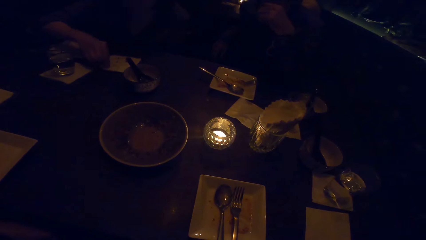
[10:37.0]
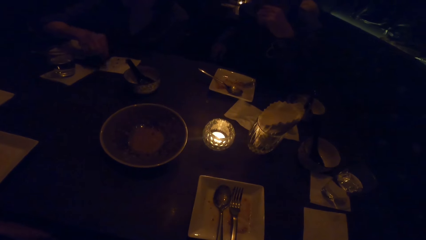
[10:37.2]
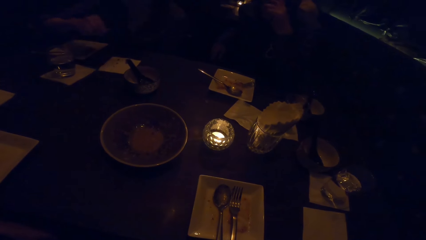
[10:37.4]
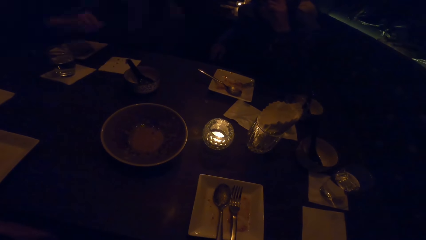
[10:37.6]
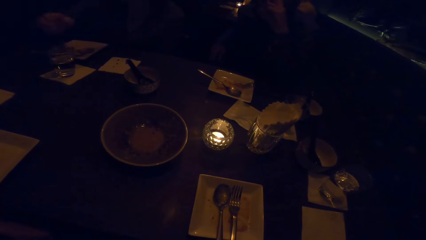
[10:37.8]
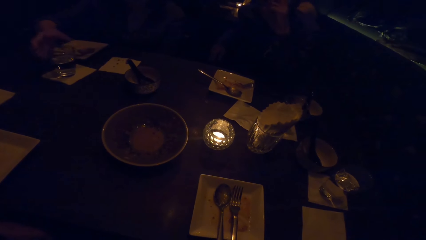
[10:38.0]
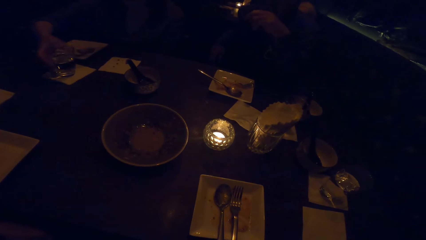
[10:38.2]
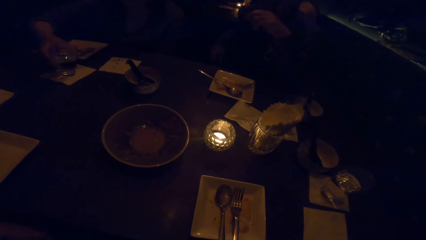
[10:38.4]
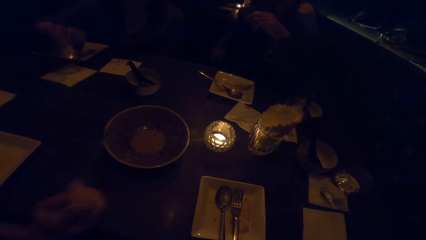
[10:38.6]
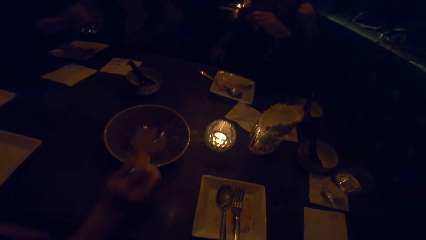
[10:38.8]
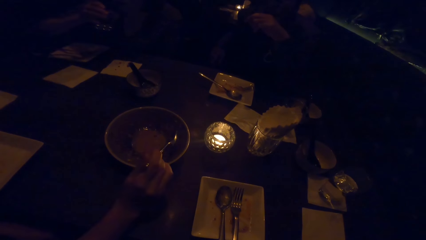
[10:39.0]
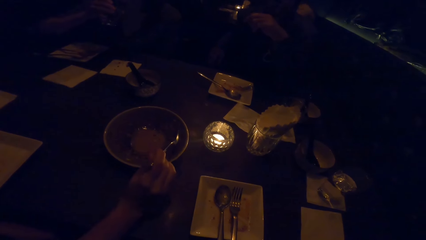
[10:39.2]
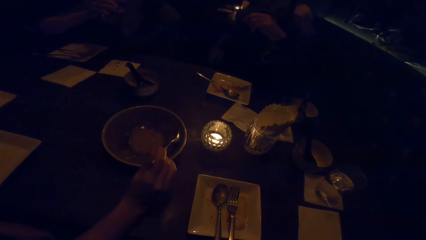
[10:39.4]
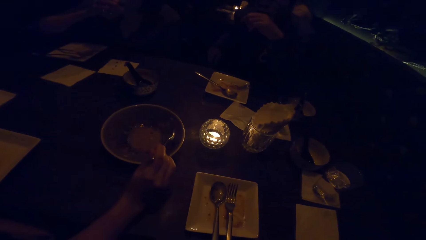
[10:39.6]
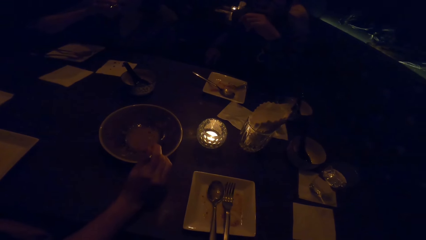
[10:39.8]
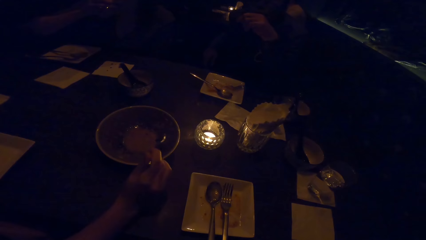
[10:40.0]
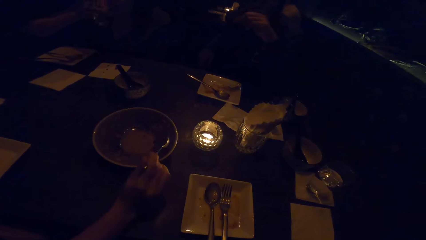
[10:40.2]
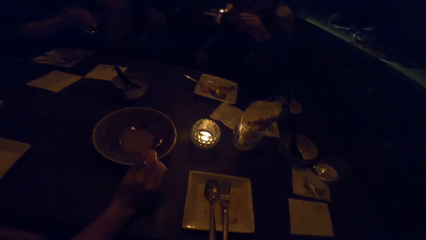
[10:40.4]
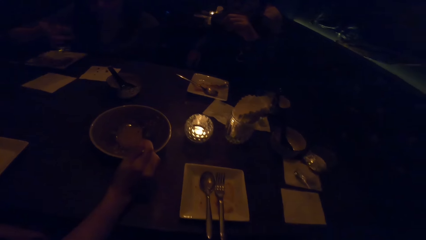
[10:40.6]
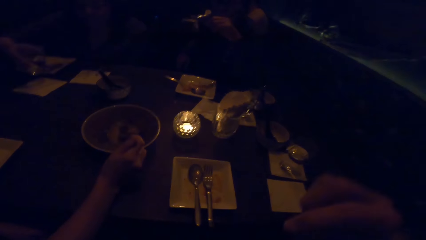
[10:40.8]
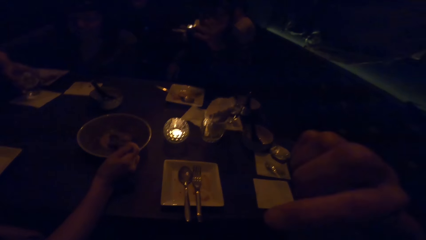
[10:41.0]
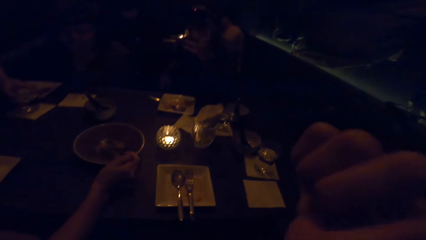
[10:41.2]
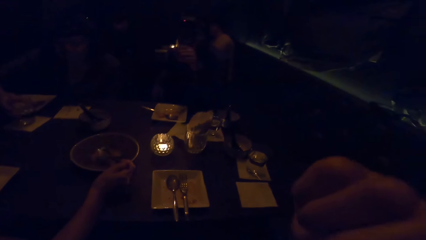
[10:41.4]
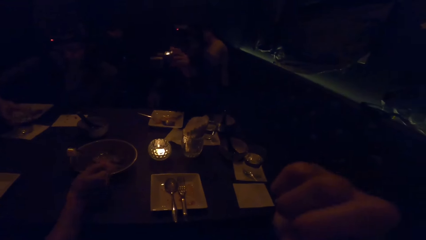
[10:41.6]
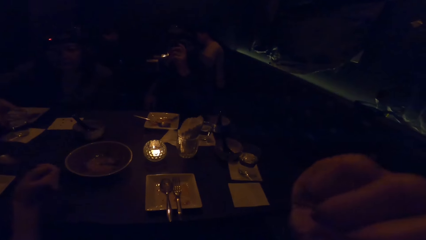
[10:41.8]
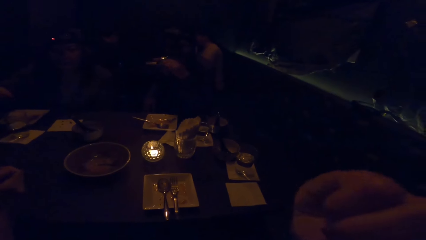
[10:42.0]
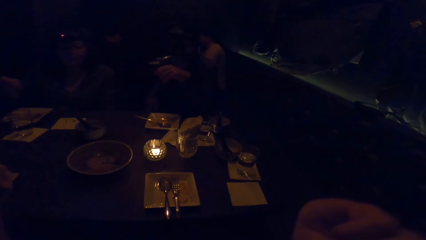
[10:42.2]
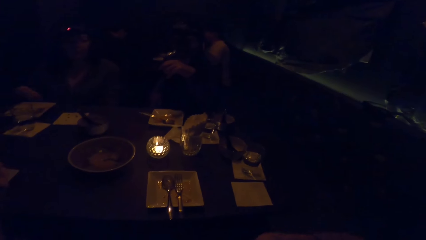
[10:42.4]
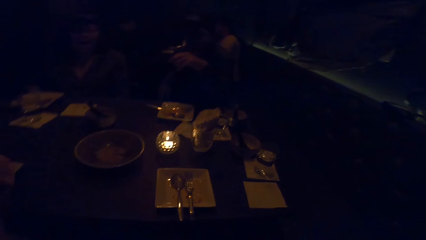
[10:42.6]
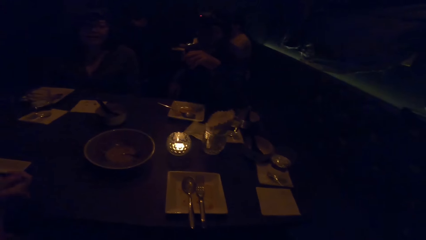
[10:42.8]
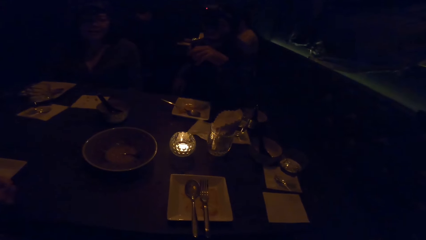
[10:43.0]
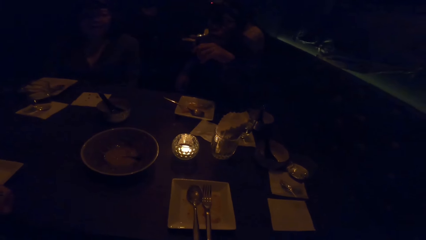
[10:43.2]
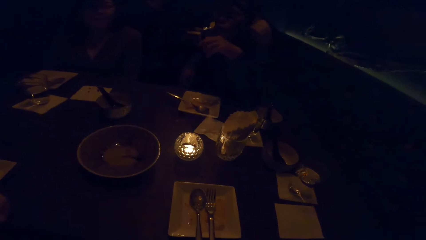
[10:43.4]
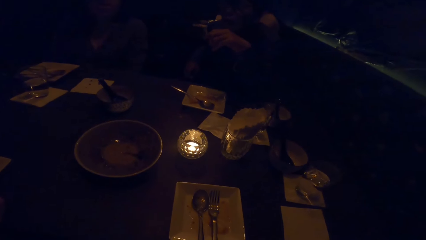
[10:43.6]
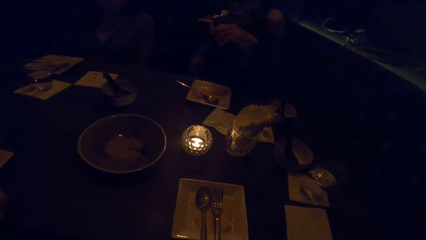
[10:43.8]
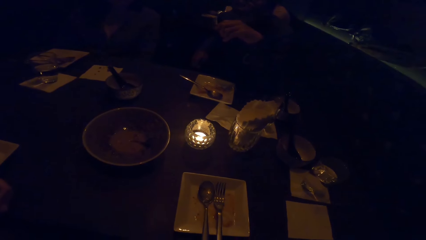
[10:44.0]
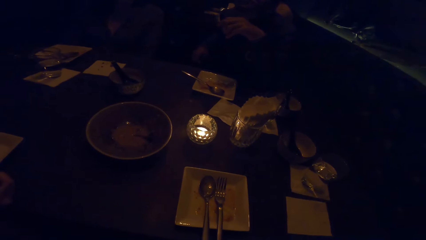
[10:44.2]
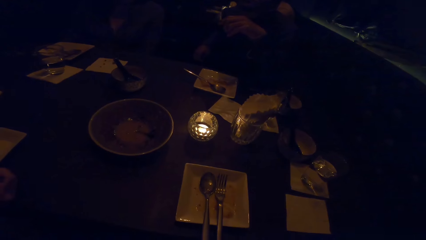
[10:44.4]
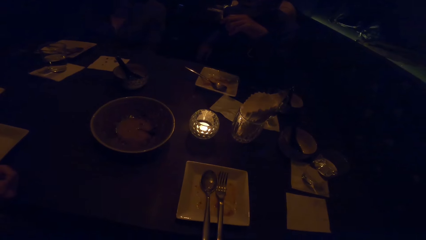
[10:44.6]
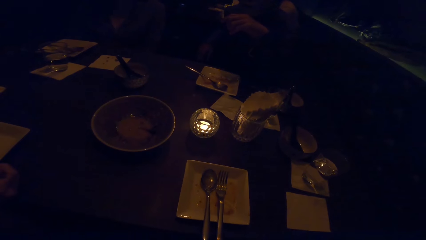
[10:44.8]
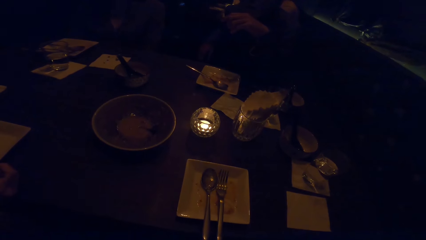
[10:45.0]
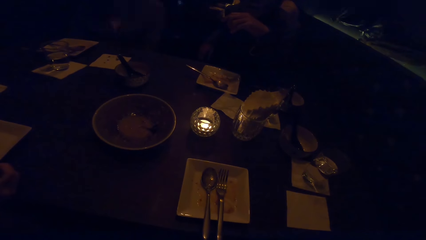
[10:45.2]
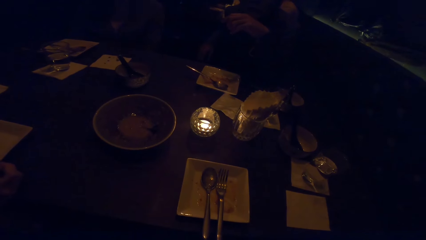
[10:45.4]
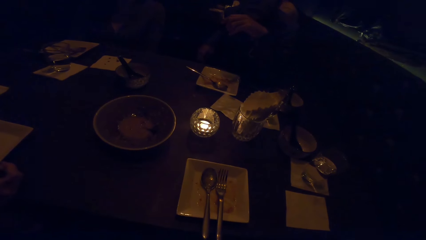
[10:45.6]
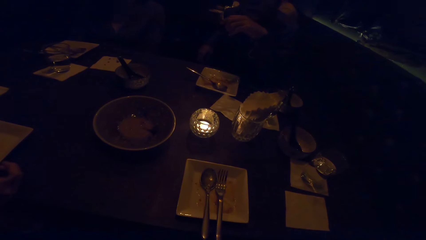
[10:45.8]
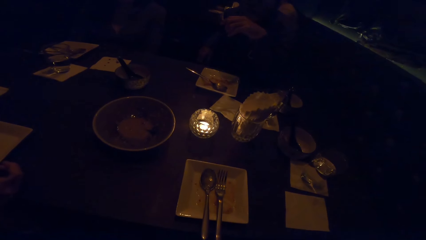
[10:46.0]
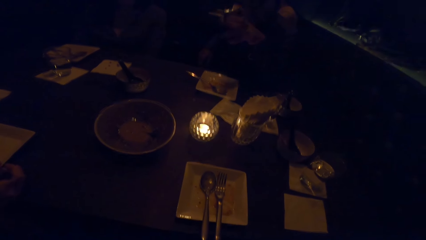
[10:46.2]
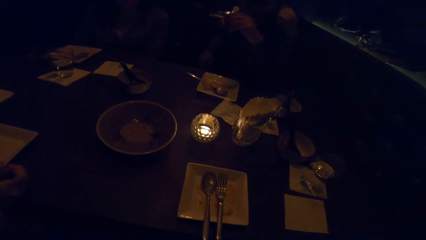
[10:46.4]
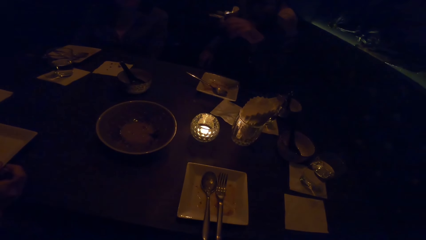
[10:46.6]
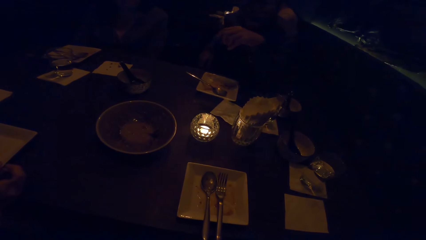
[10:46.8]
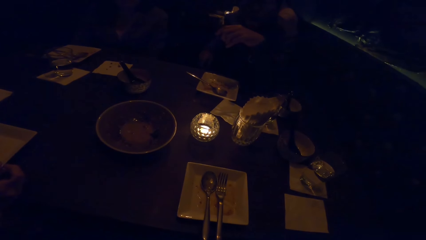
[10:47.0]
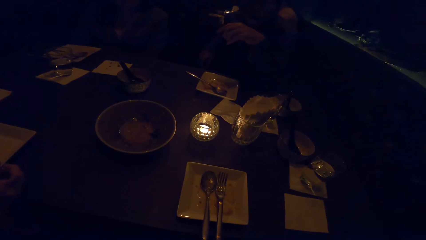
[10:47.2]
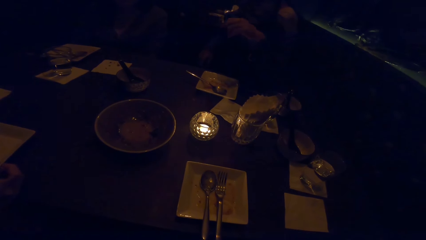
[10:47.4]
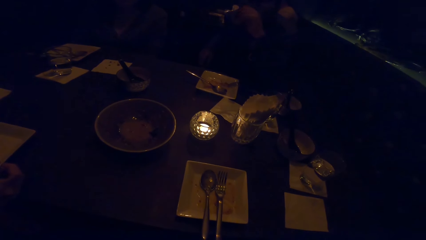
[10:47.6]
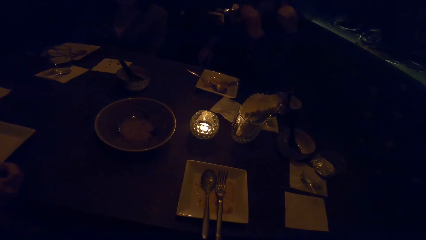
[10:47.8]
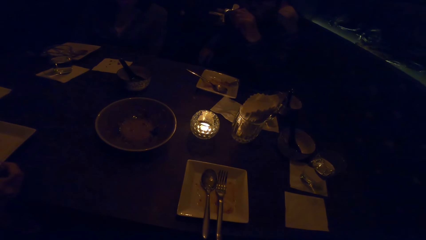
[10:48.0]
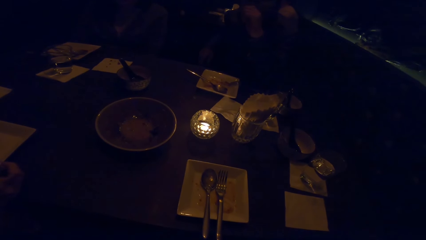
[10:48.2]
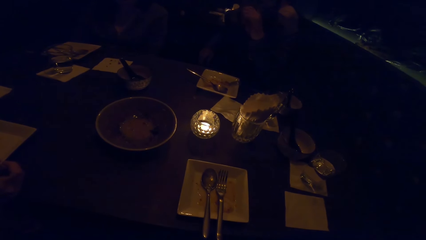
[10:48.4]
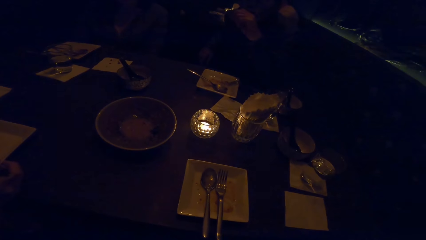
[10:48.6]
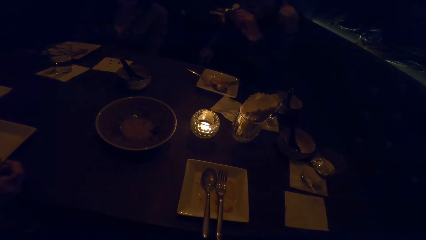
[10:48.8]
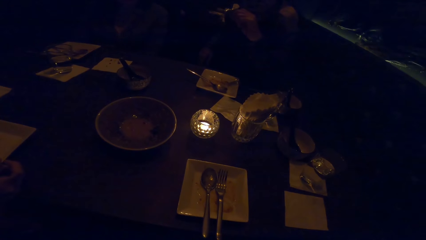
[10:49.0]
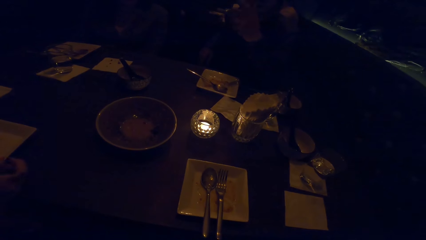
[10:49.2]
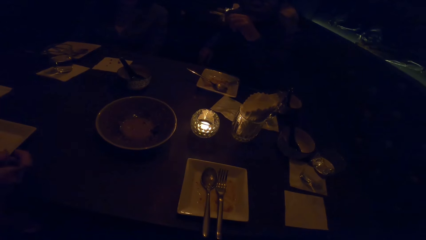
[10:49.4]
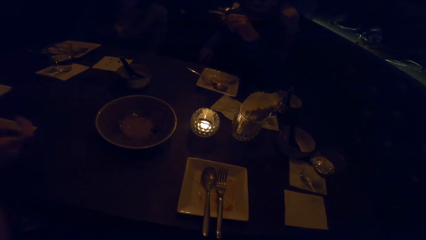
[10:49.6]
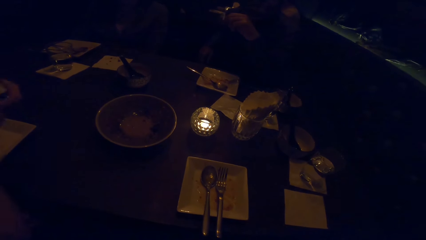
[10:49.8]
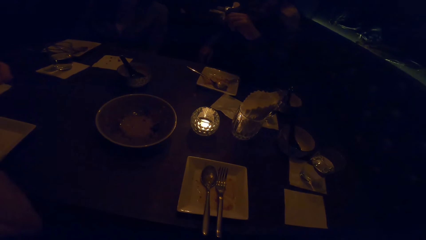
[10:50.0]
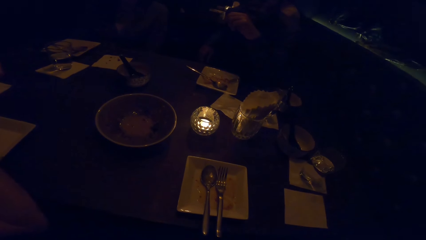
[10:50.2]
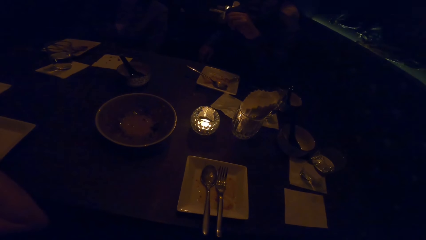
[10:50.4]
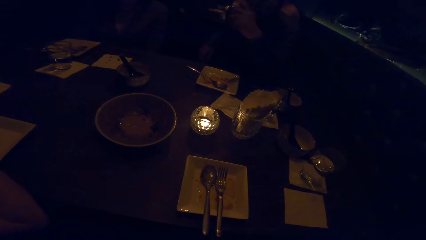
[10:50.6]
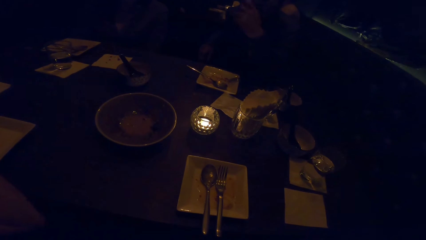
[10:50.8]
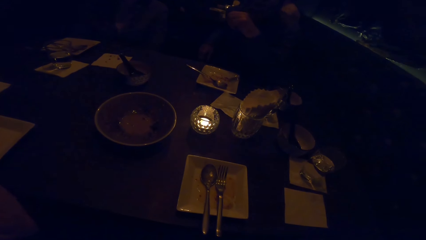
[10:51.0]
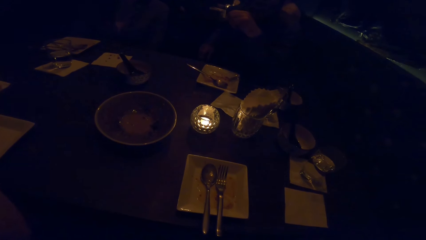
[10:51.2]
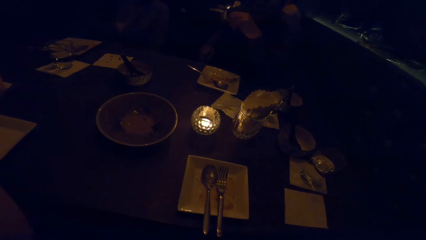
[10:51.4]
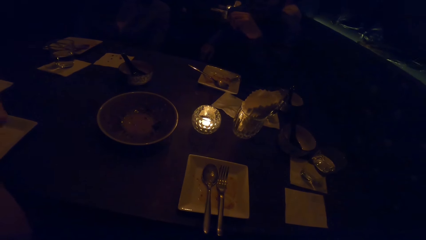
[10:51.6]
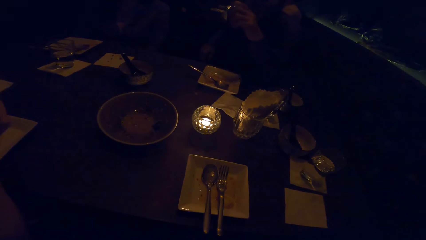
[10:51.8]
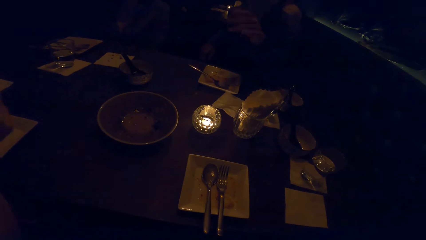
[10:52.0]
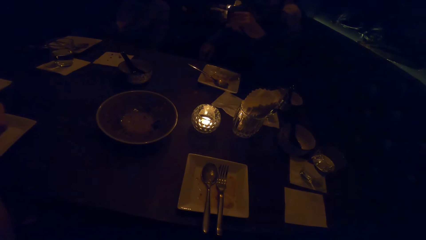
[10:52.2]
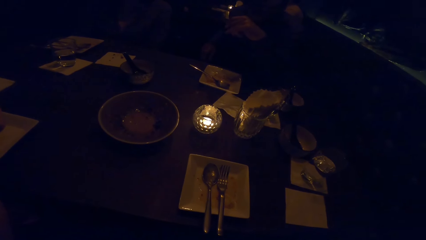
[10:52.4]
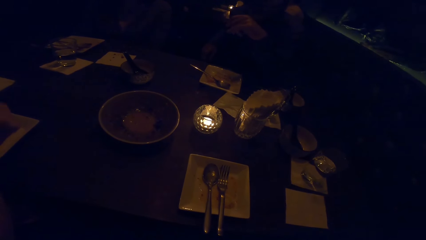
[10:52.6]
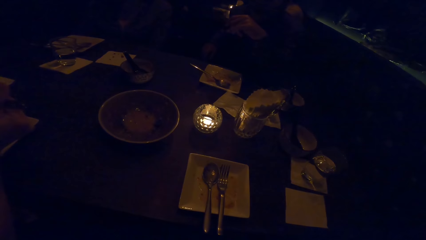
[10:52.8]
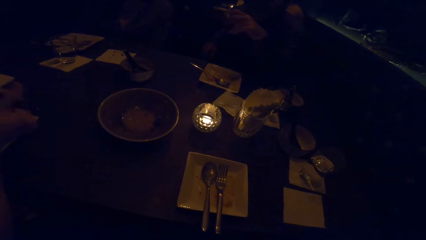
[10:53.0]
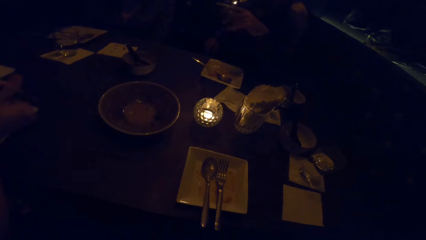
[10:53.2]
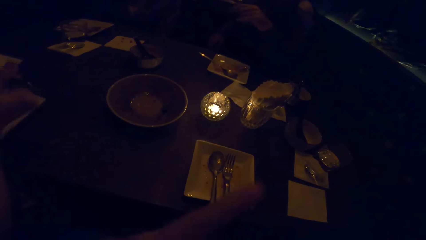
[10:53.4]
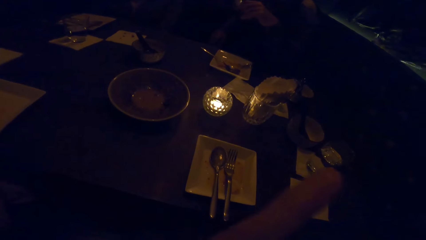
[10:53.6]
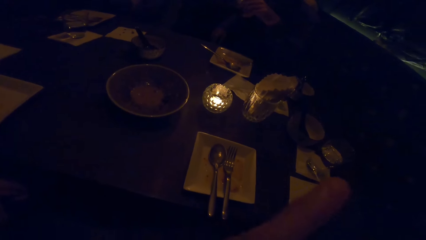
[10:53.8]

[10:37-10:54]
A person takes a cup of water, returns the cup of water to a table, and picks soup with a spoon. The camera wearer looks at the table.
